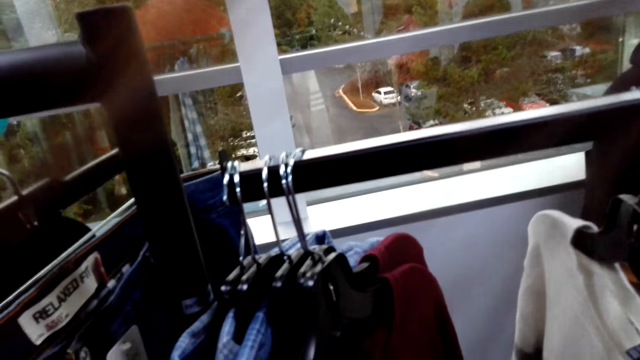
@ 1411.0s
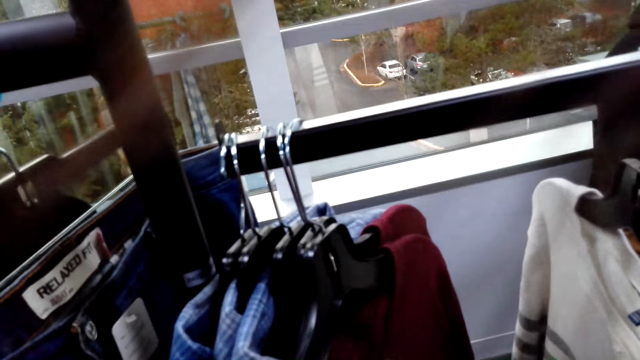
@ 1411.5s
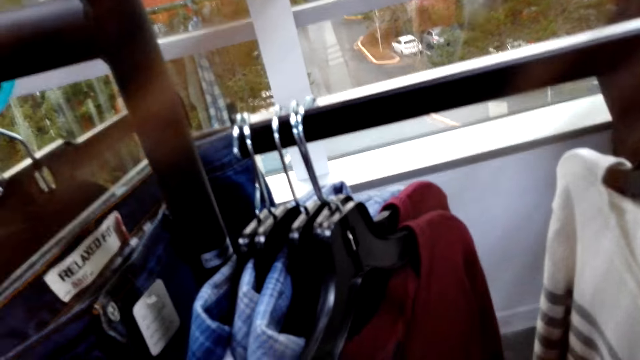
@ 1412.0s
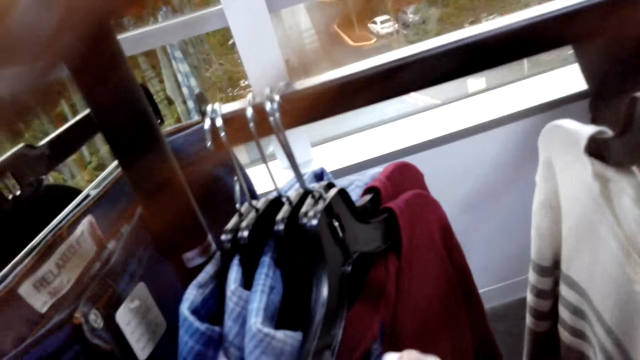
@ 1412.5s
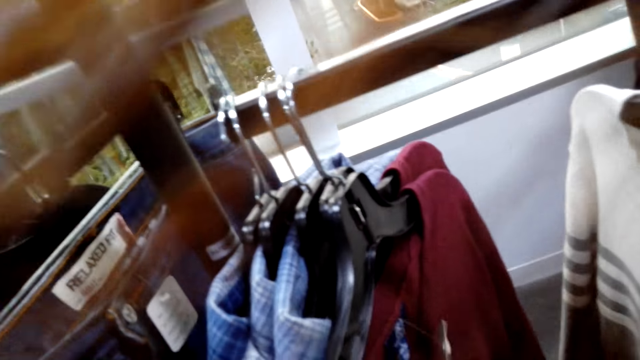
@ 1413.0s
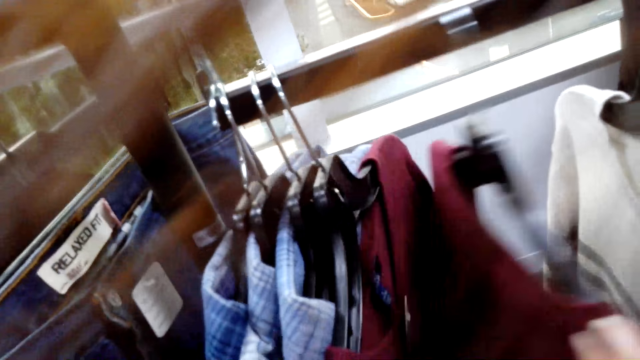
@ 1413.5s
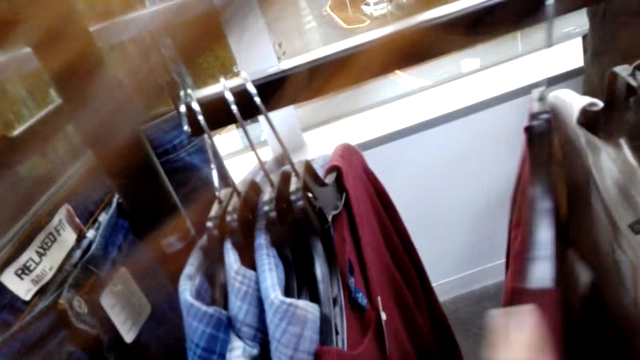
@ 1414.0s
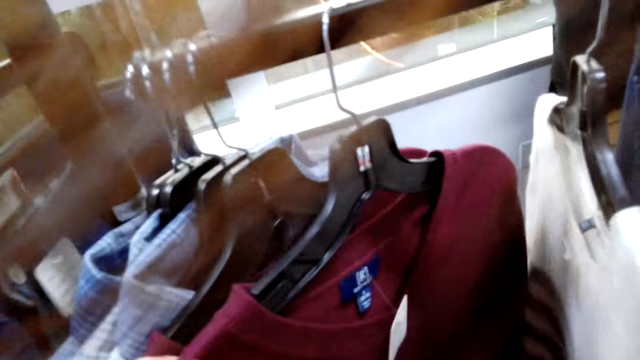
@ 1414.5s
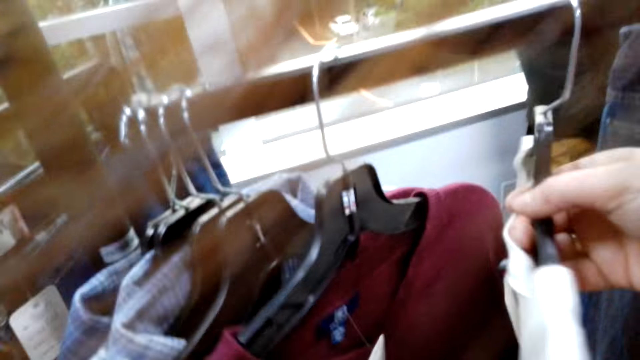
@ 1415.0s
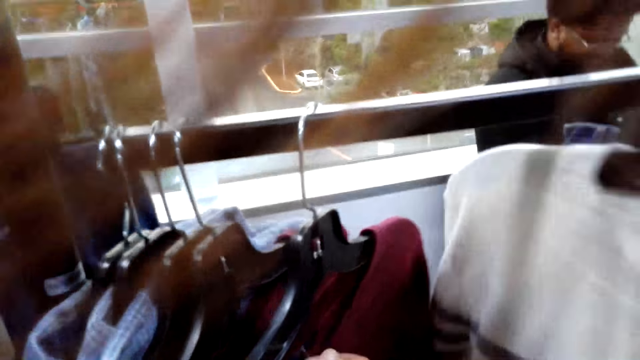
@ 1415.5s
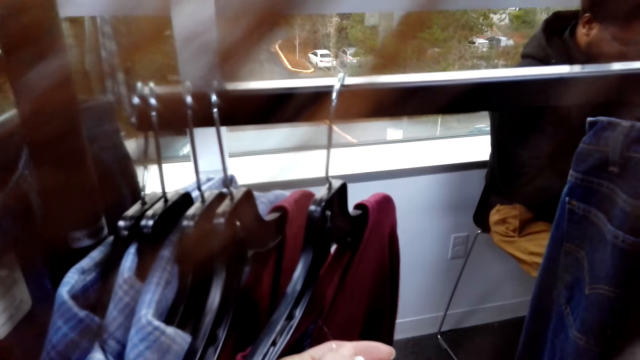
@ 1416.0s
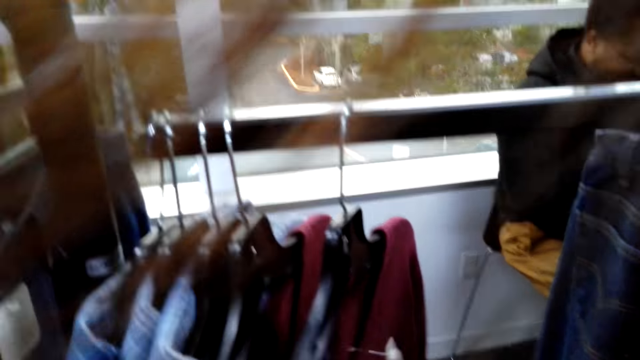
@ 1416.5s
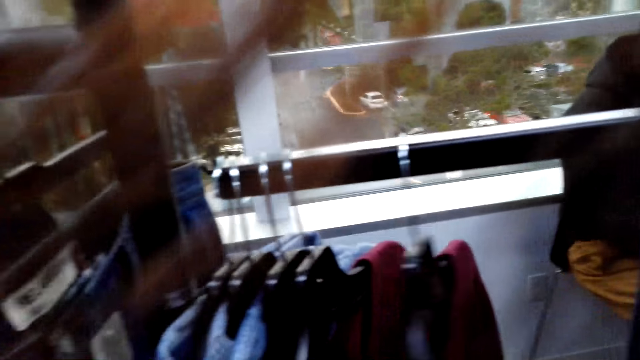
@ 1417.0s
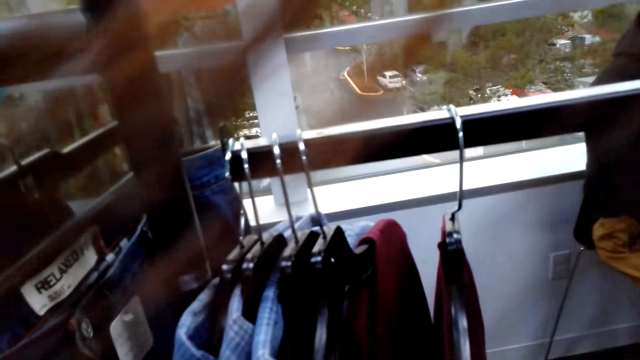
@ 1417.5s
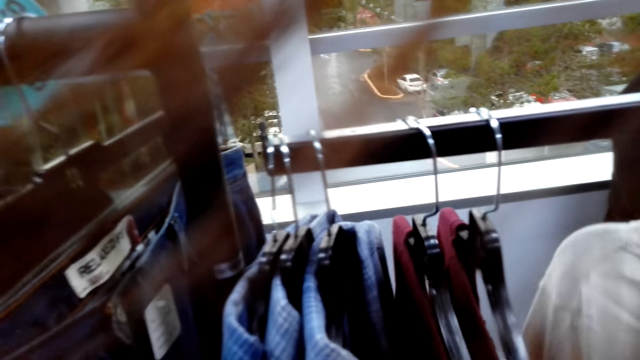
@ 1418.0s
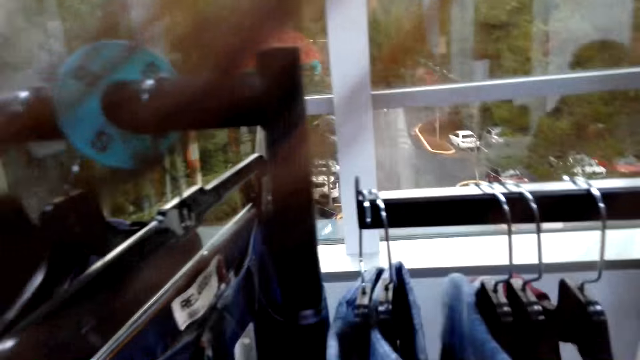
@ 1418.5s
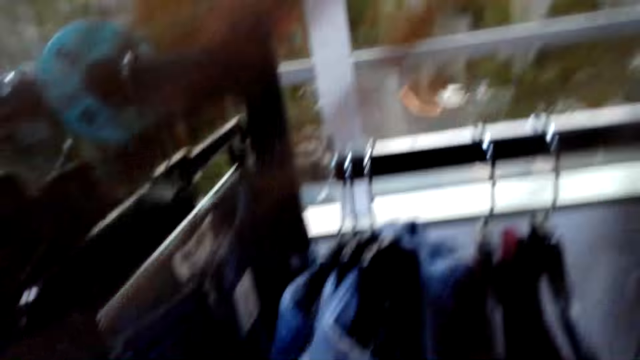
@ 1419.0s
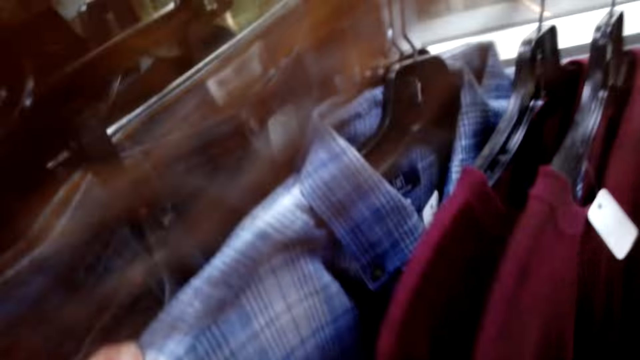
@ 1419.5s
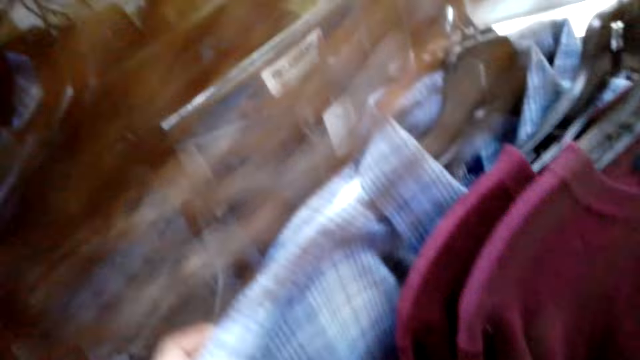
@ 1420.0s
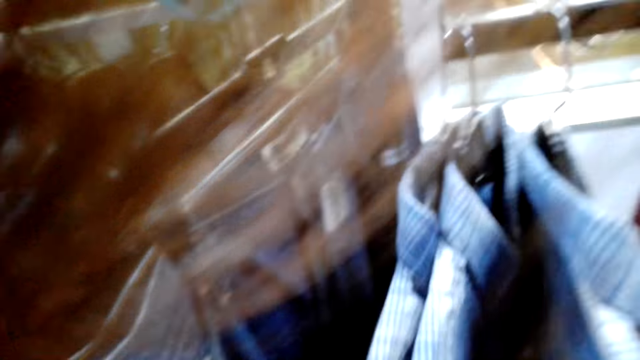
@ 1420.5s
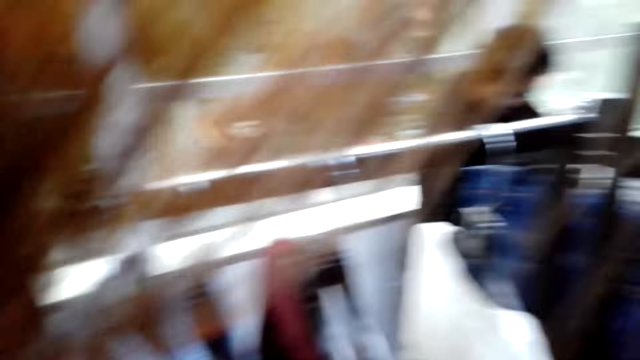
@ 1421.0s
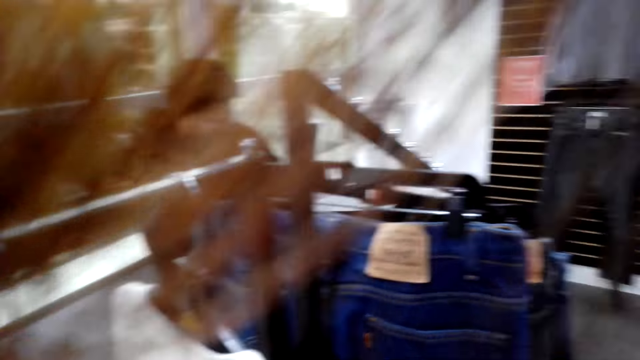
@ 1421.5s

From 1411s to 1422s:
A woman and another woman discuss something with a man. The first woman selects the blouse from the hanger. The man selects the tops on the hanger.

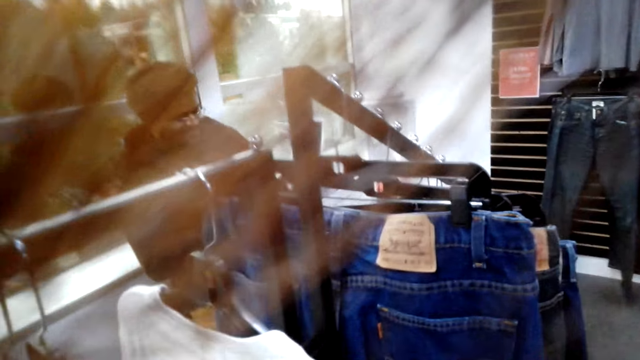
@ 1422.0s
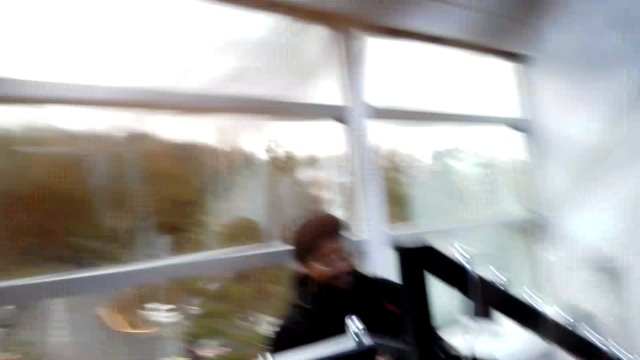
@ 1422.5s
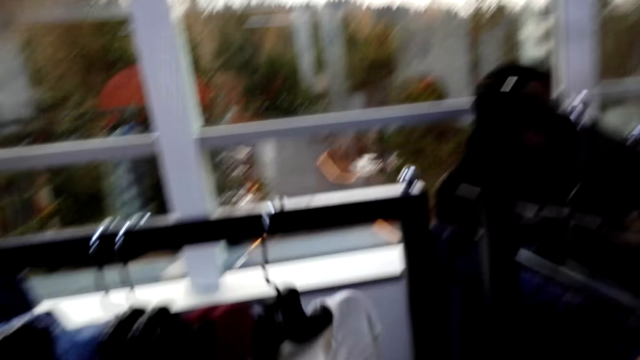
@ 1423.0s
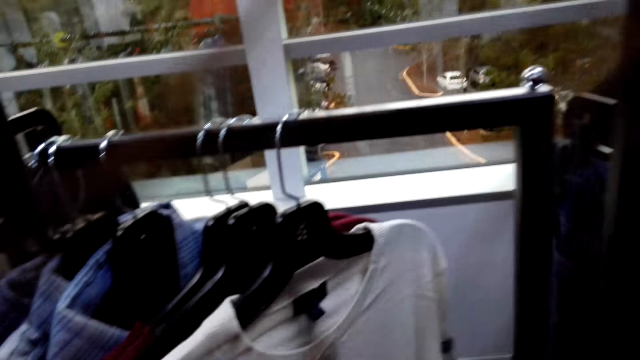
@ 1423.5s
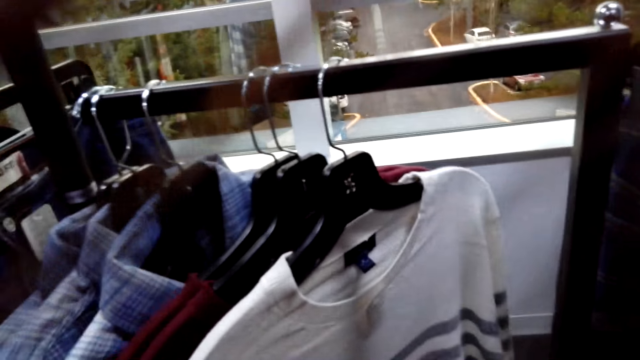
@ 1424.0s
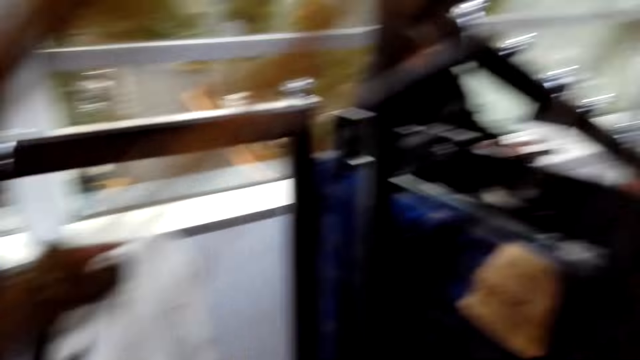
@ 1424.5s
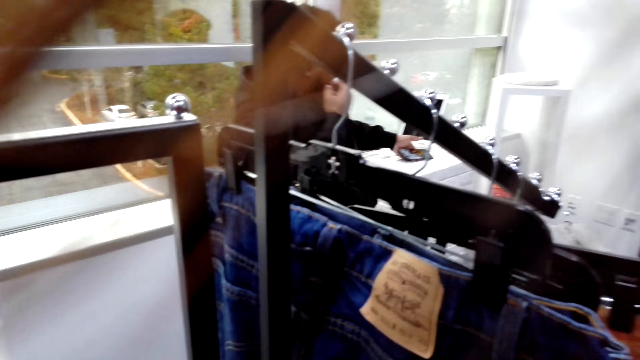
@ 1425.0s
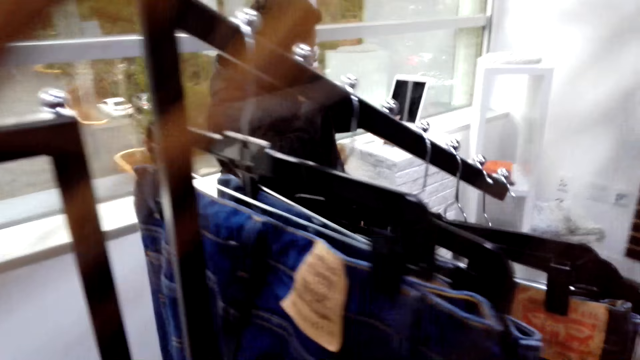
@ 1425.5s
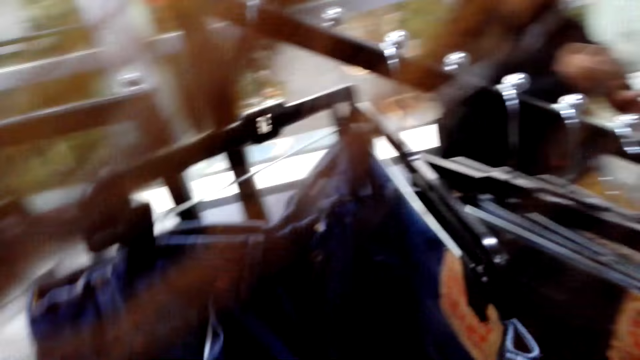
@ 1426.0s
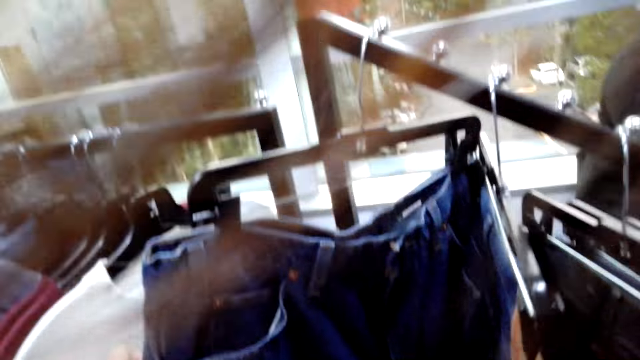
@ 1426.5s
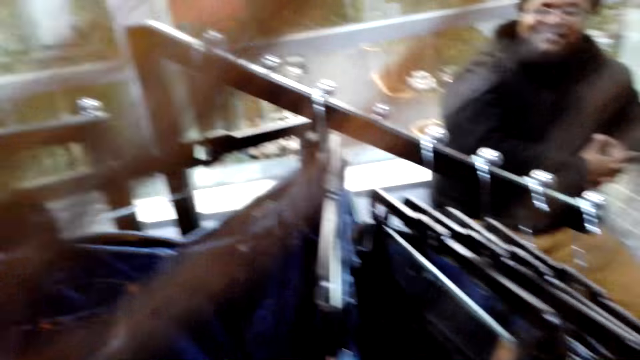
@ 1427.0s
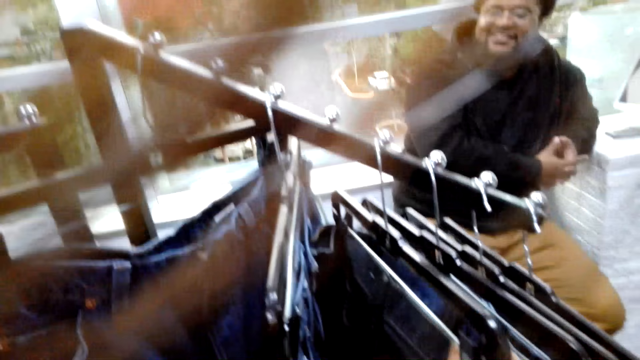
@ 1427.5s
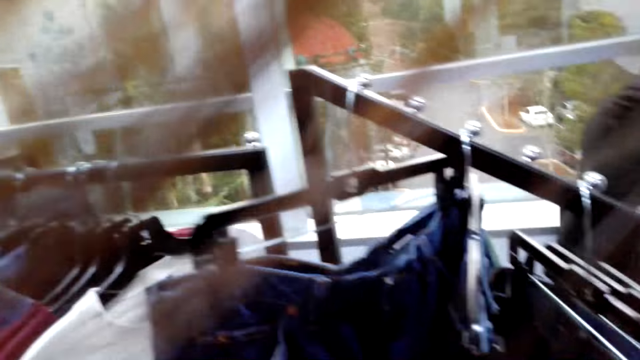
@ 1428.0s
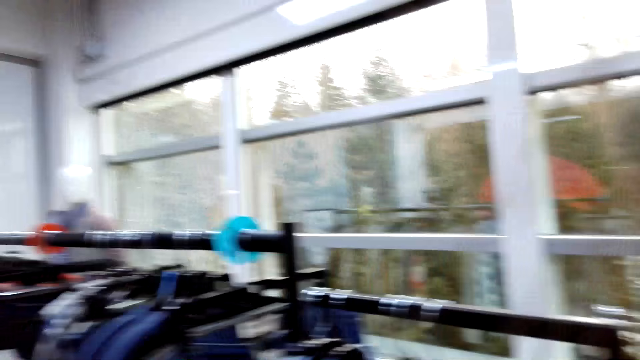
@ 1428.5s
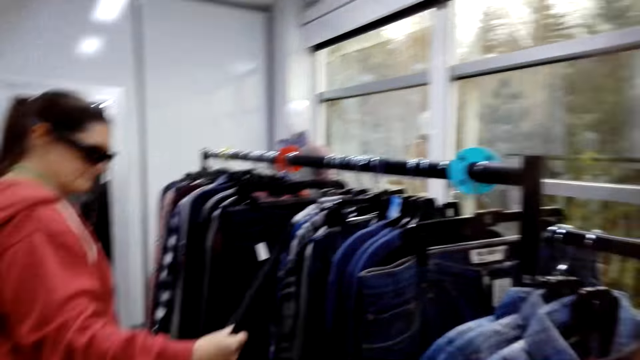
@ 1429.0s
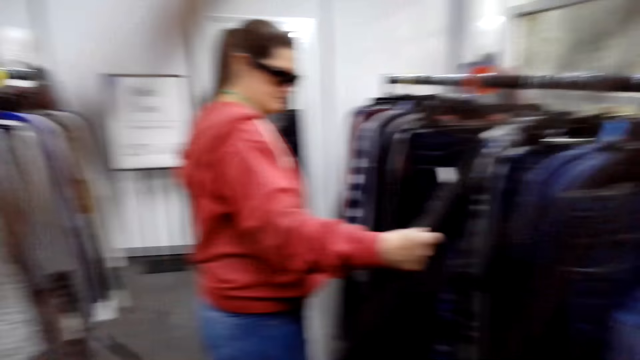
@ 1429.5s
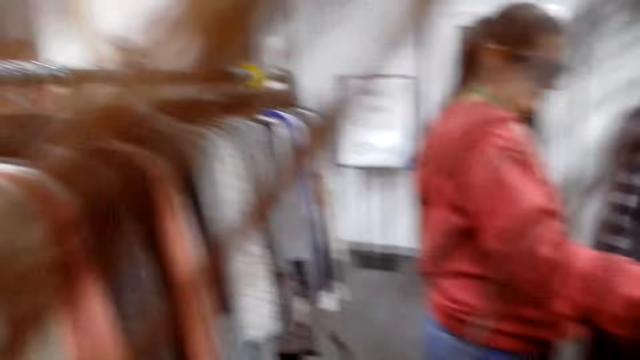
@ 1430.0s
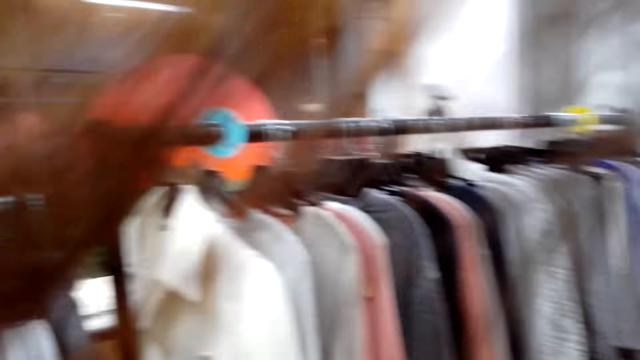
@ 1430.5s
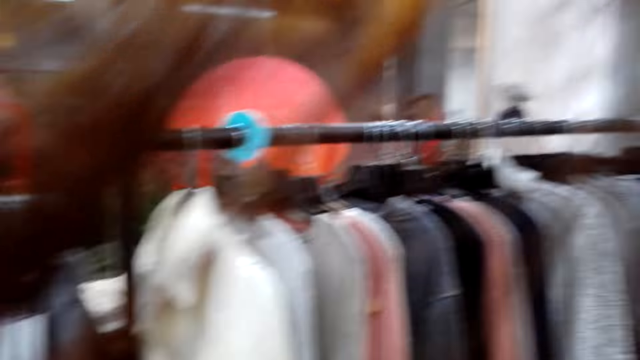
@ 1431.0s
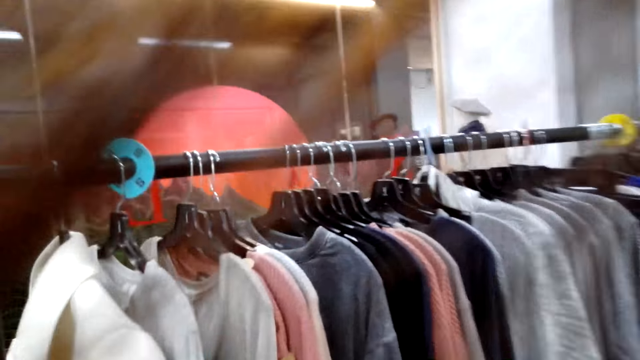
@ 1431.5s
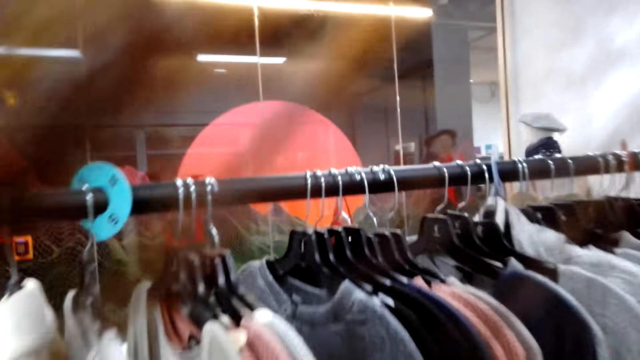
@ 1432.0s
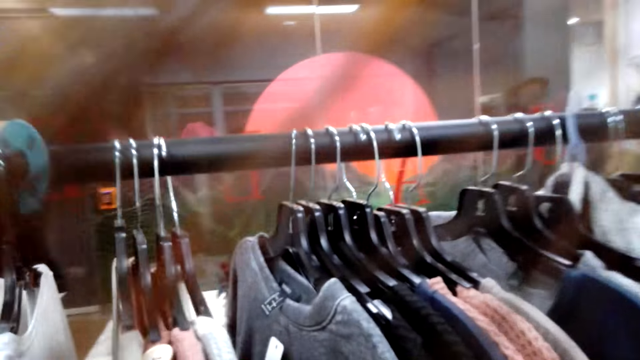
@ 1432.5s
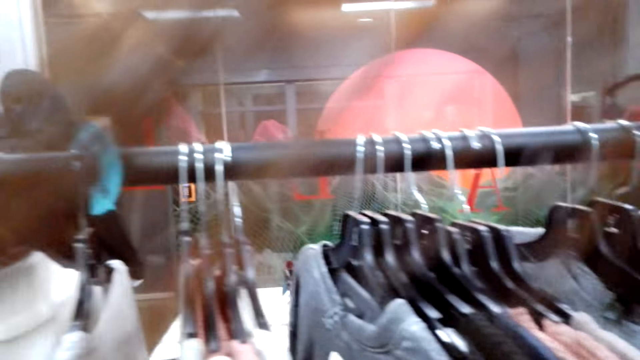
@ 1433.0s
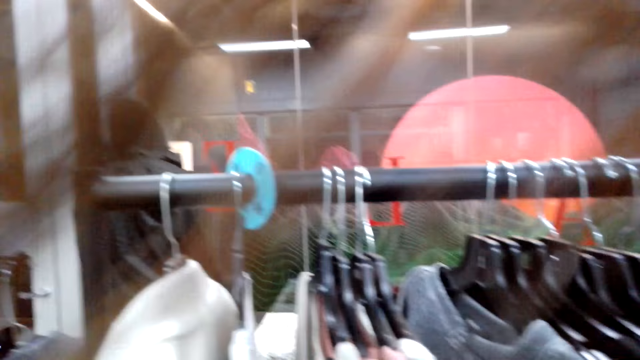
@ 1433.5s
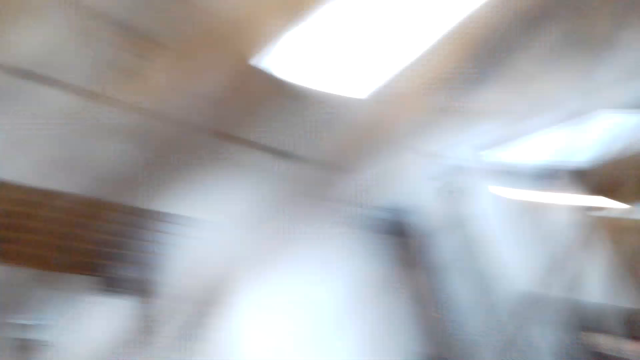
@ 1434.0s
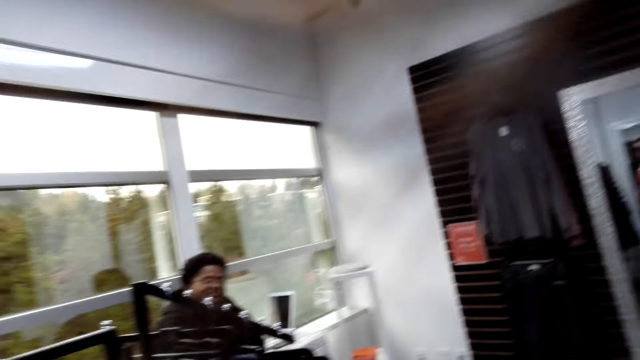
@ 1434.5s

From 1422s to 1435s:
A woman and another woman discuss something with a man. The first woman touches the trouser from the hanger. The camera wearer looks around the room. They walk towards the tops. The first woman with the other woman discusses something with the man.
